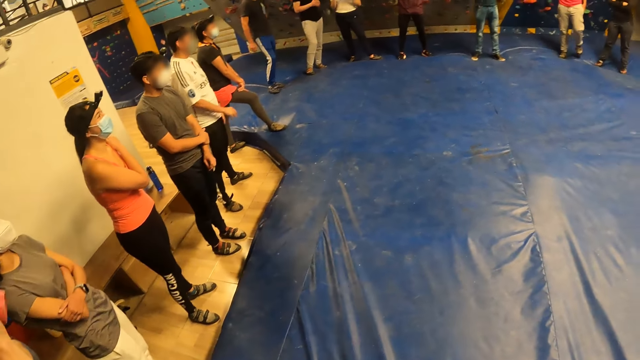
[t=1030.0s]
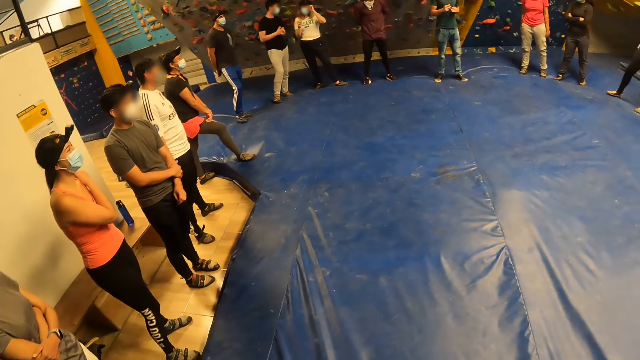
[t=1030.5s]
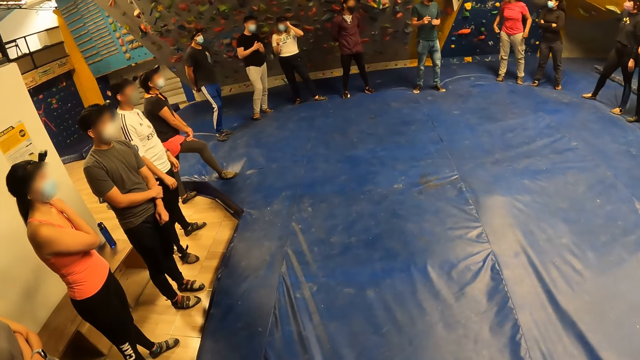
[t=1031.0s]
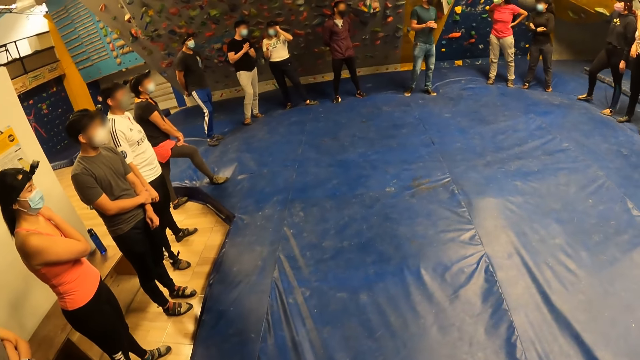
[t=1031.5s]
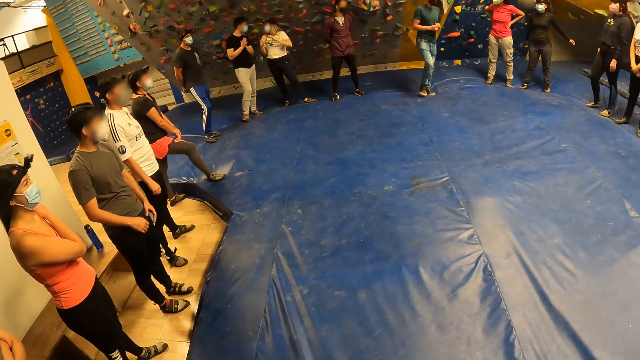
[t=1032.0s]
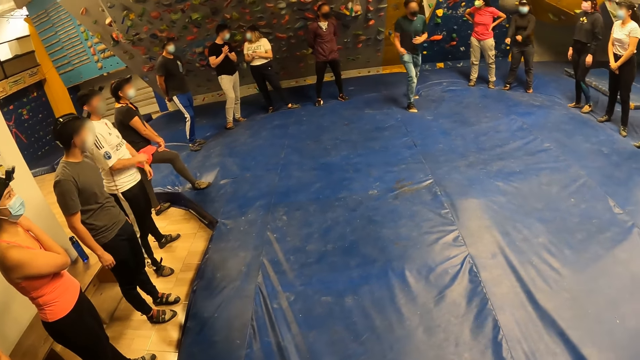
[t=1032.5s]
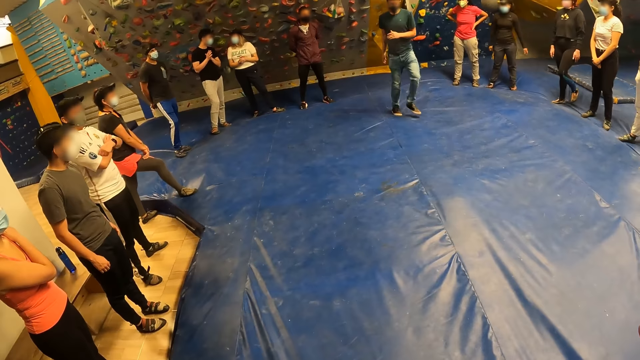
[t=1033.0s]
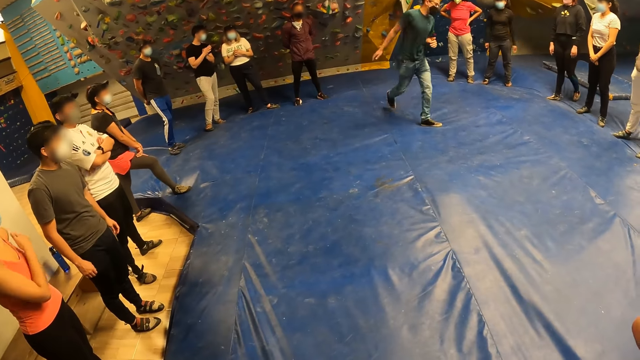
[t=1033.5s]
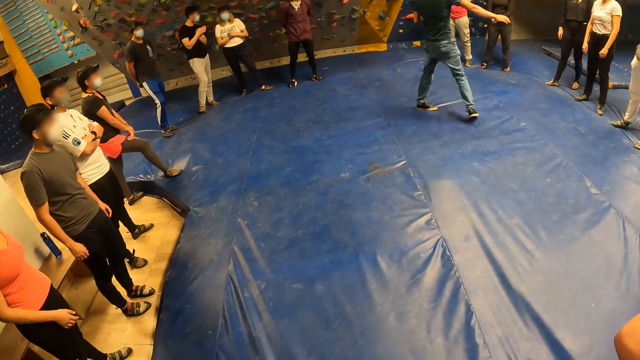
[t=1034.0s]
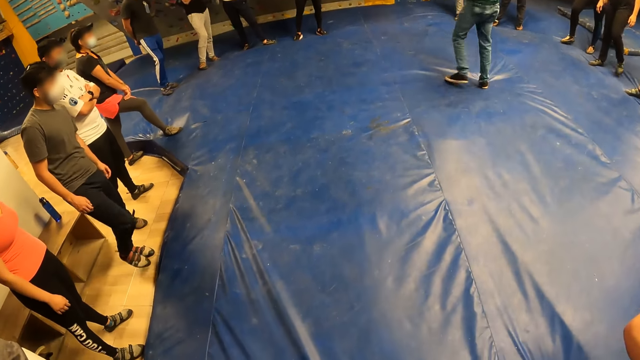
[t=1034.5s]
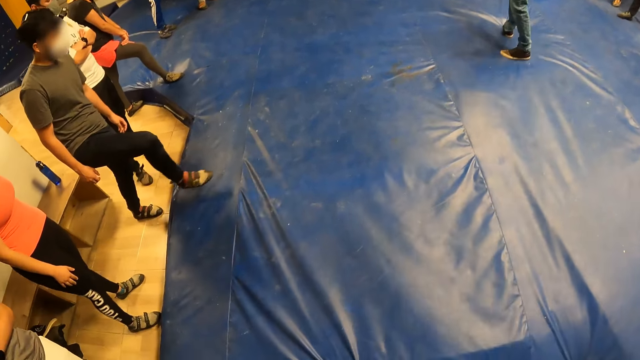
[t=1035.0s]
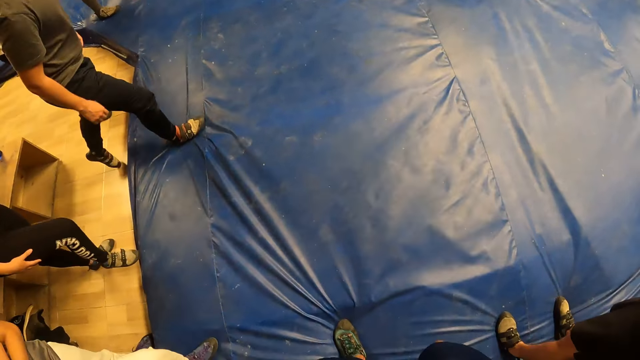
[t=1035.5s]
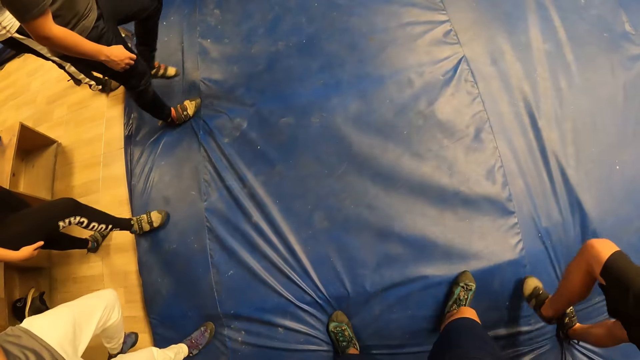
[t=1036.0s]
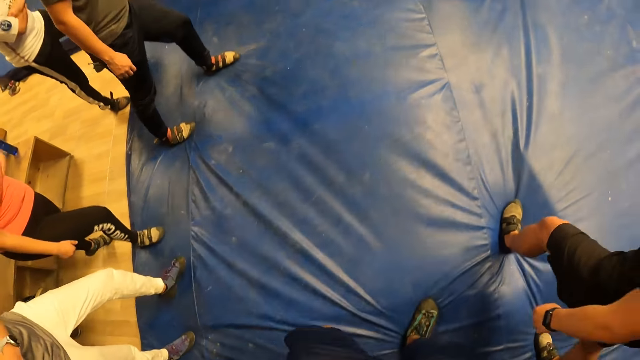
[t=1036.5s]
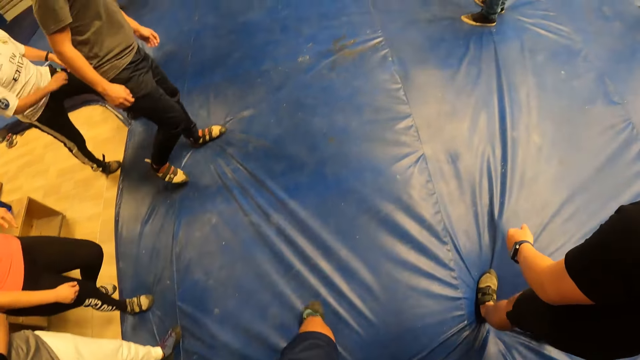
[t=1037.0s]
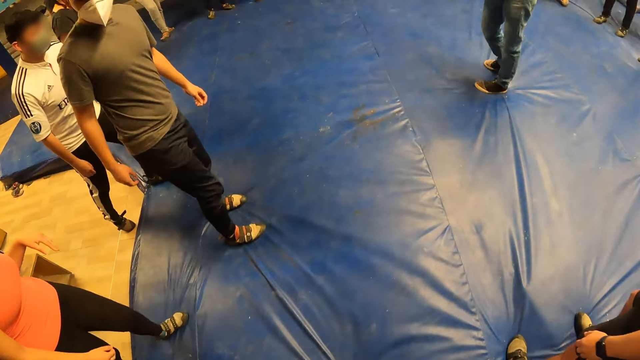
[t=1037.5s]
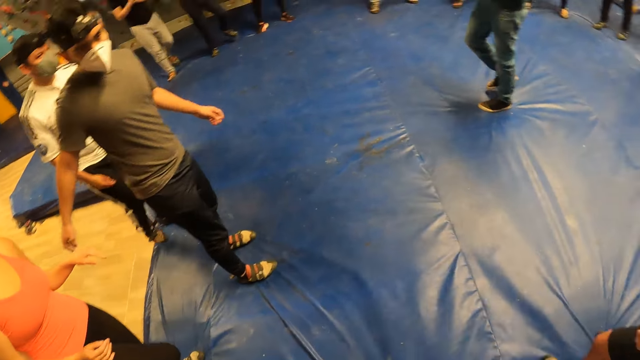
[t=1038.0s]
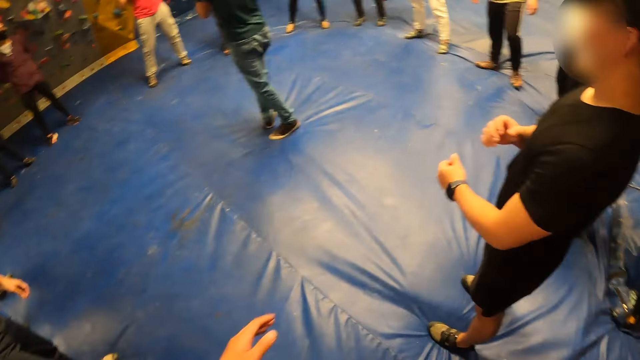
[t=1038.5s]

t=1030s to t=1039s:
A man moves hands and moves around the room.

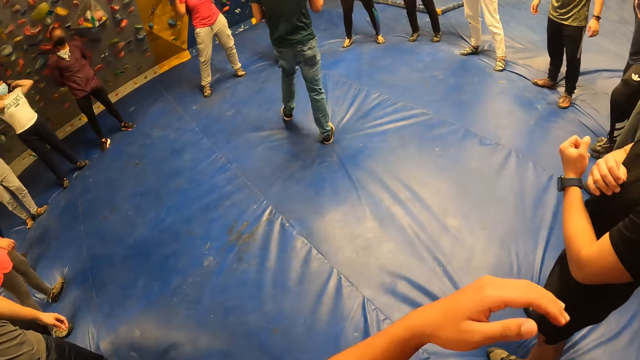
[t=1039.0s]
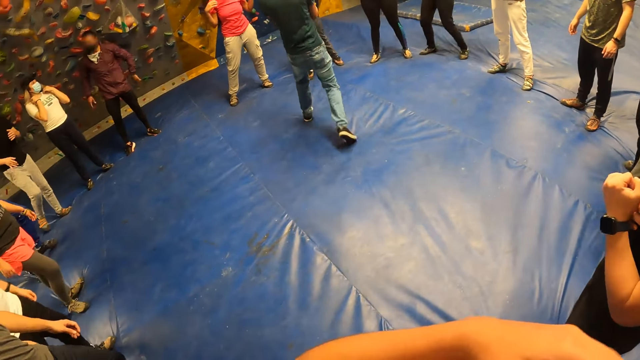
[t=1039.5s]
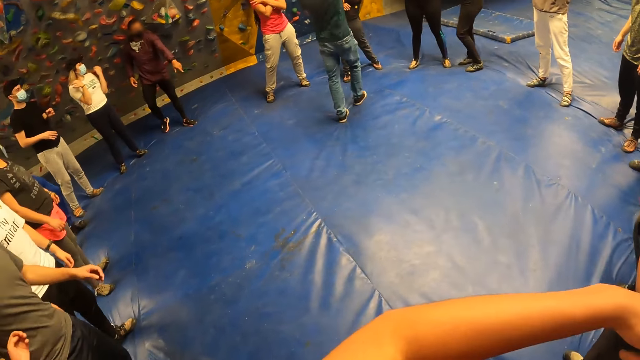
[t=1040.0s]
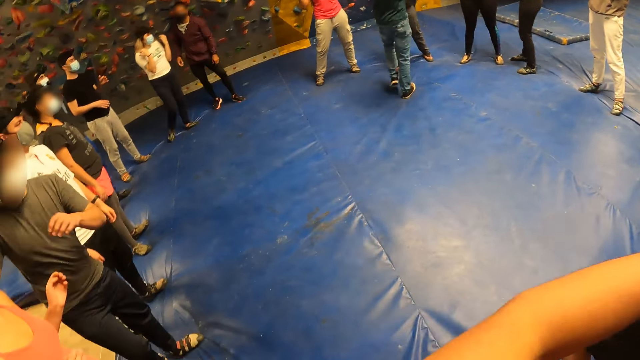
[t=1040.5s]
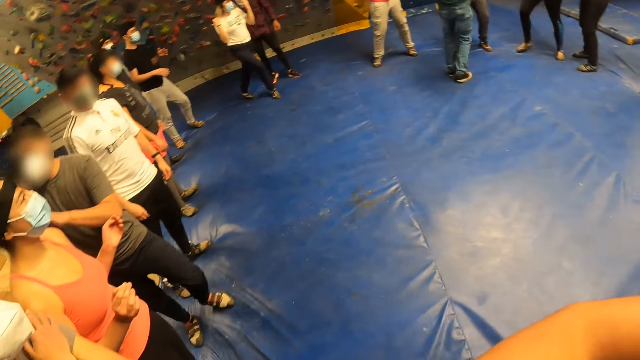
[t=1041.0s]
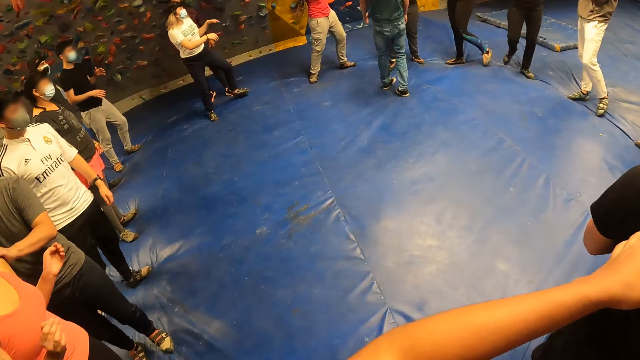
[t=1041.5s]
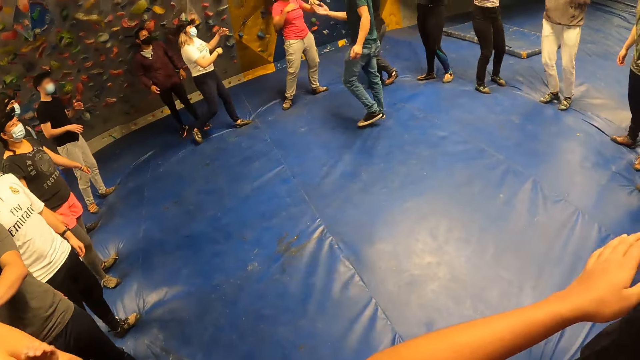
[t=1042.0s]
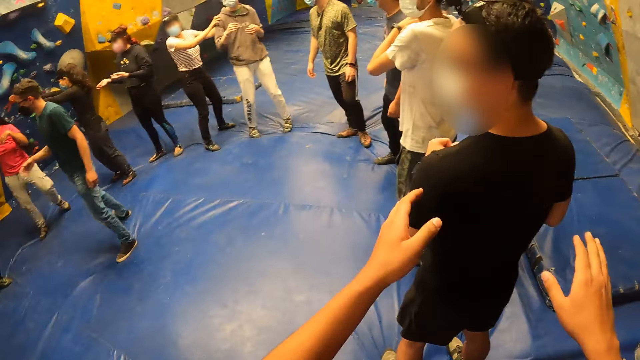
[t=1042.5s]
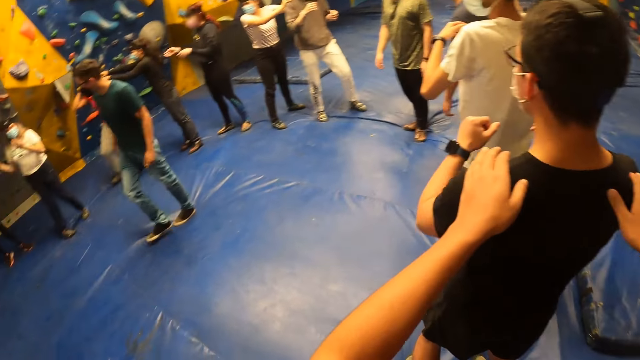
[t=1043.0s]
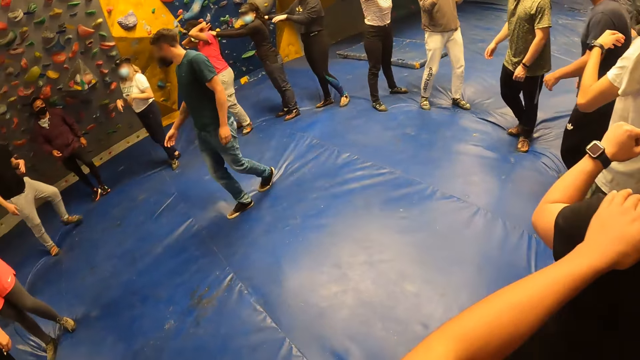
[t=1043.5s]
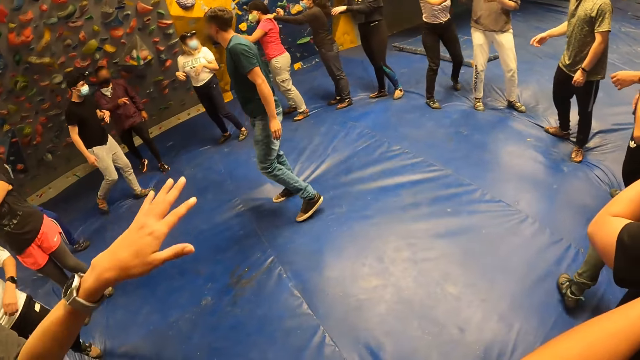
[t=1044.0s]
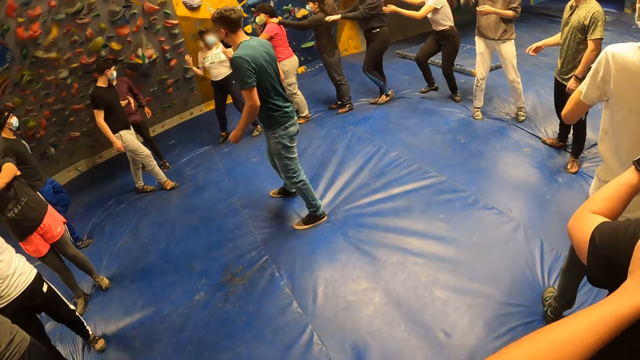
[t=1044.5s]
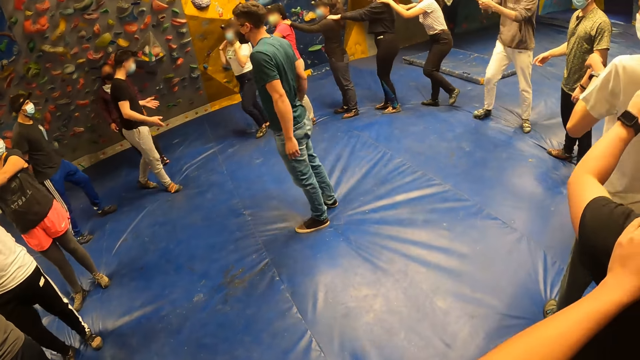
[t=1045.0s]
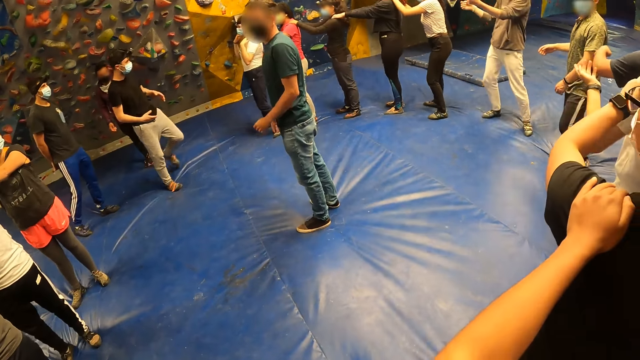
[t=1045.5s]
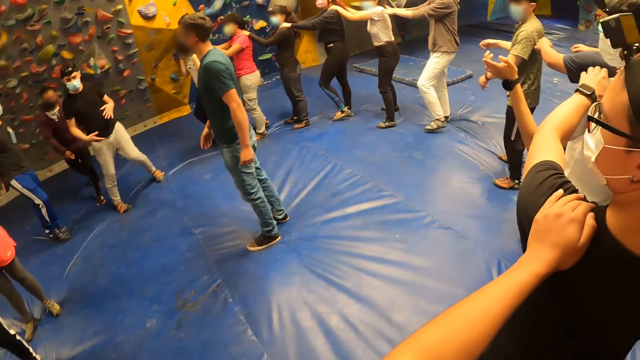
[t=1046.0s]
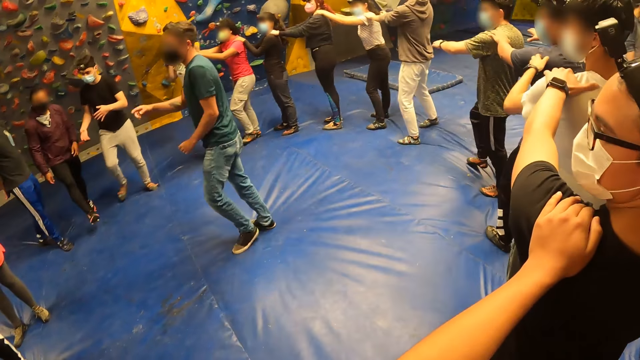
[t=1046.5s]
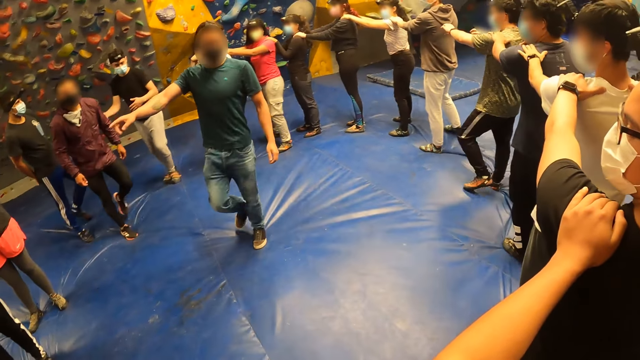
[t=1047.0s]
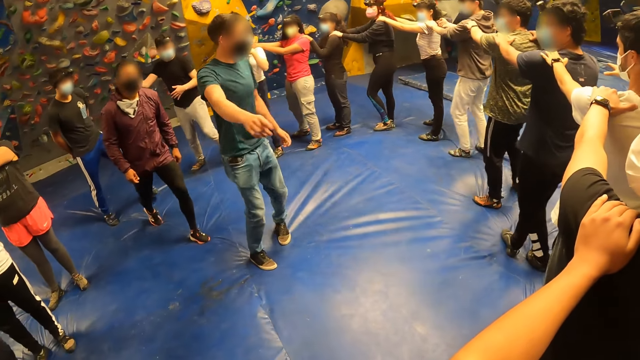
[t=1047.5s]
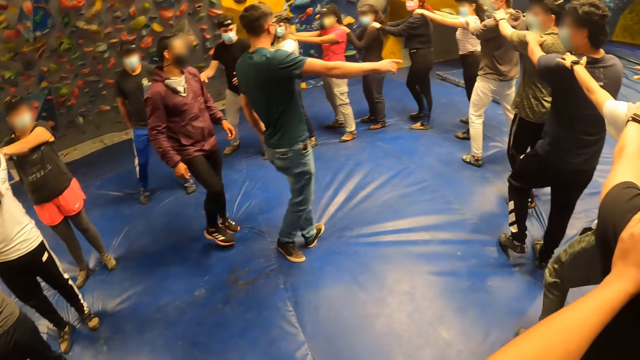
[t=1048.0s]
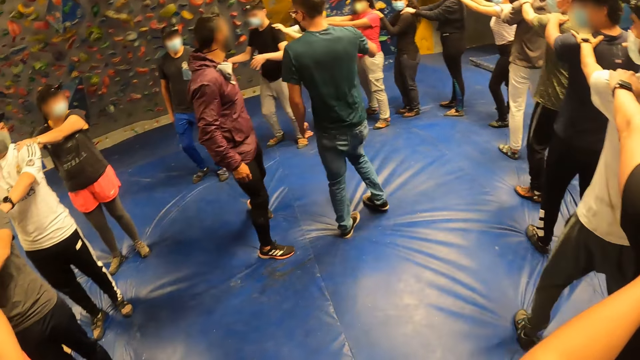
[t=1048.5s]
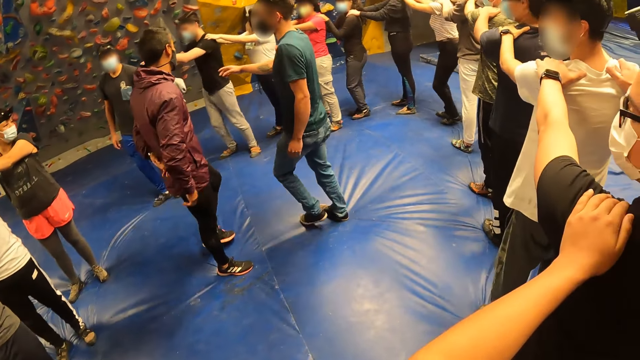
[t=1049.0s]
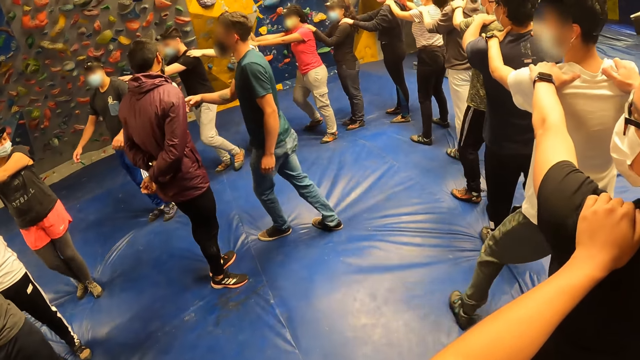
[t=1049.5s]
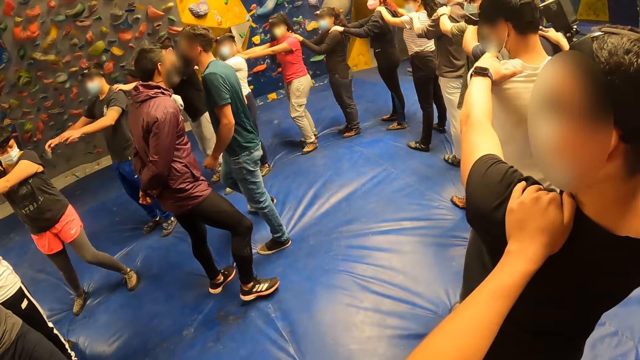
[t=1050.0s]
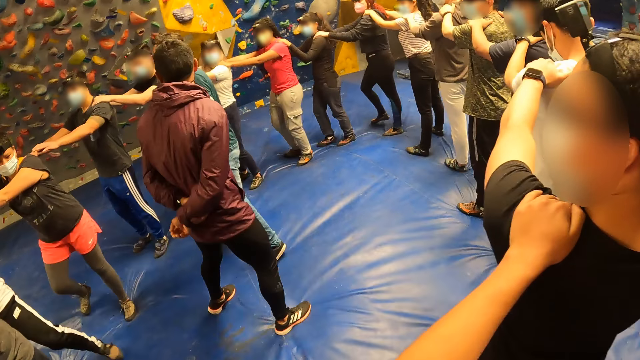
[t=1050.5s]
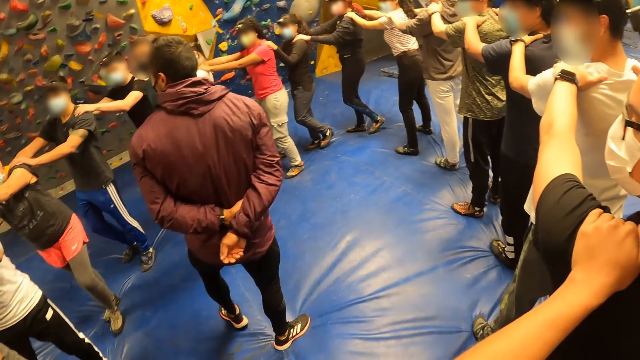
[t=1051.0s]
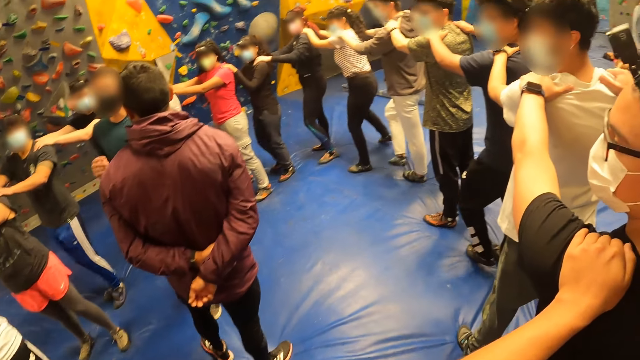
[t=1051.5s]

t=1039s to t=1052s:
The camera wearer exercises with a group of people. They look around. A man turns around.
